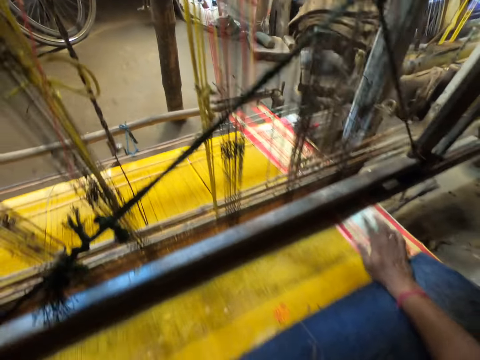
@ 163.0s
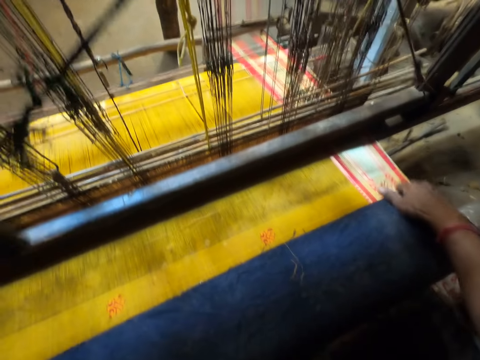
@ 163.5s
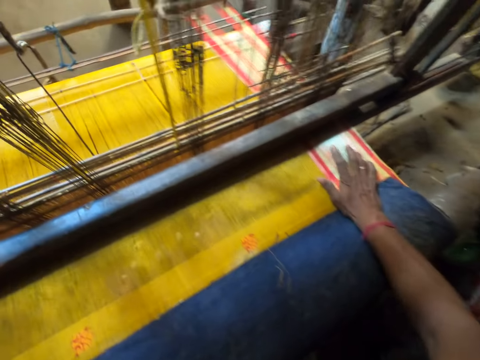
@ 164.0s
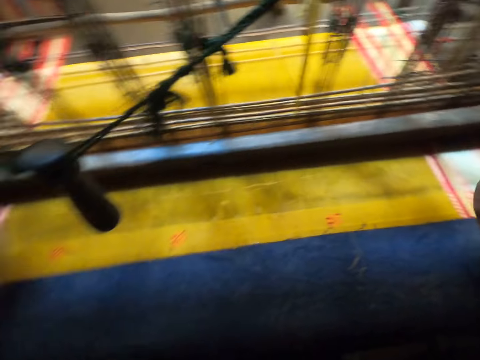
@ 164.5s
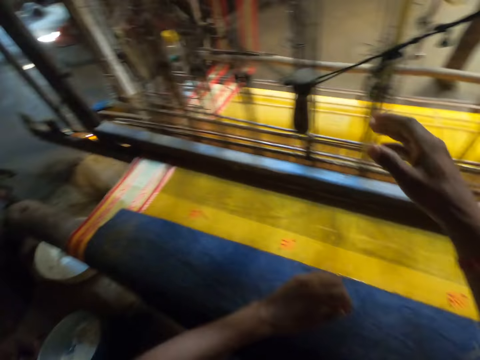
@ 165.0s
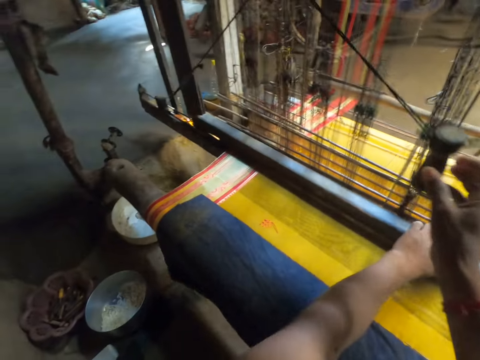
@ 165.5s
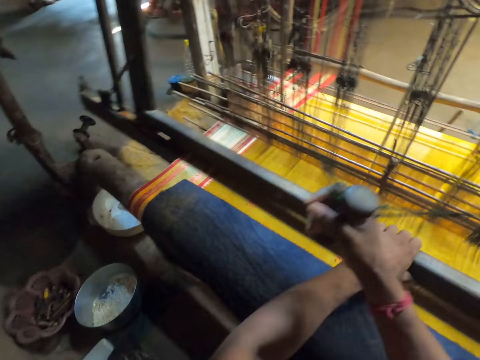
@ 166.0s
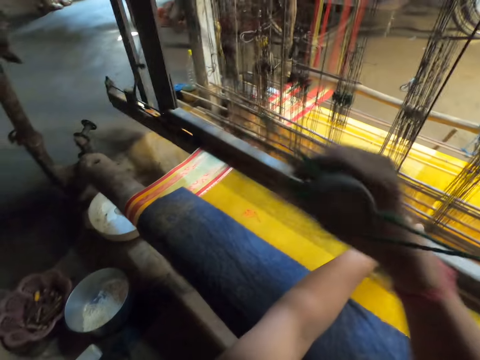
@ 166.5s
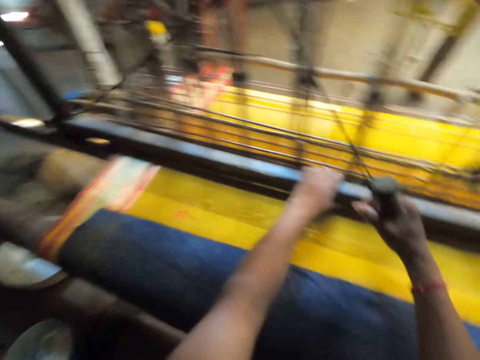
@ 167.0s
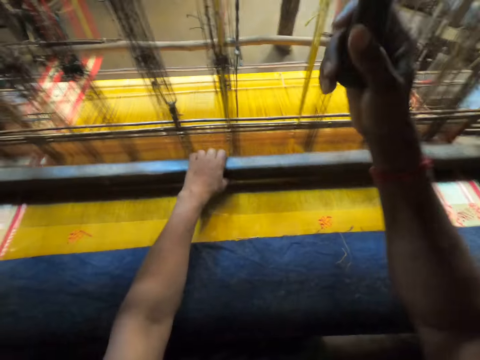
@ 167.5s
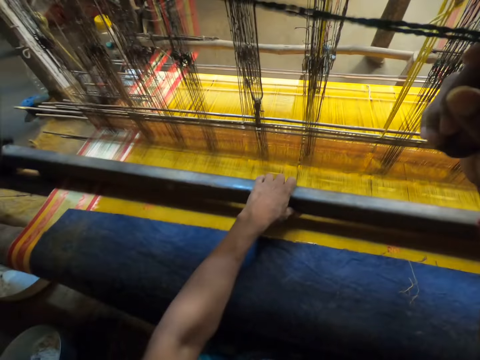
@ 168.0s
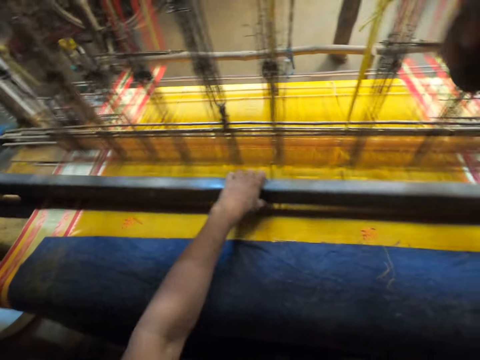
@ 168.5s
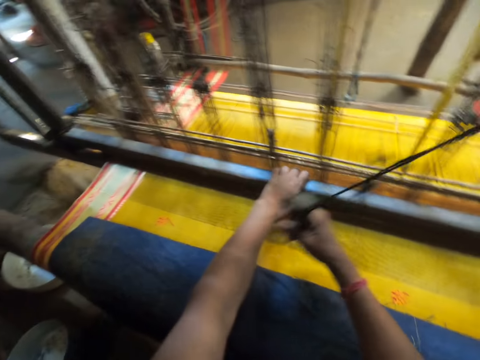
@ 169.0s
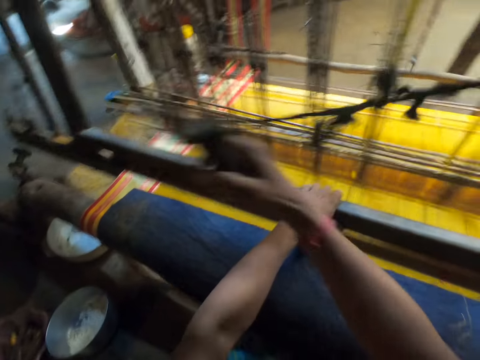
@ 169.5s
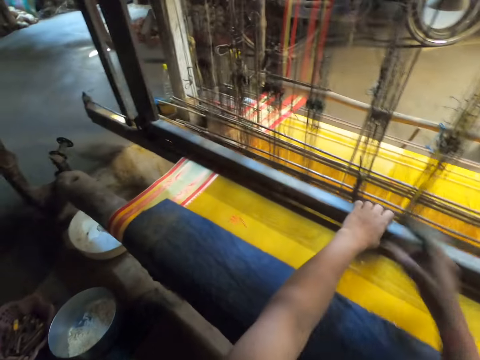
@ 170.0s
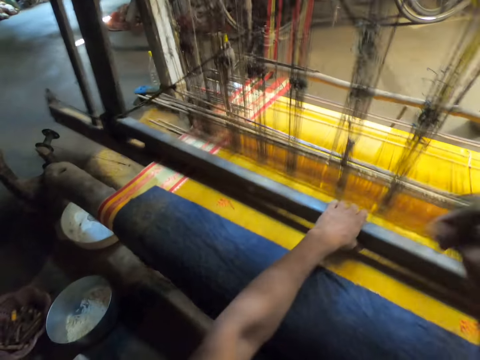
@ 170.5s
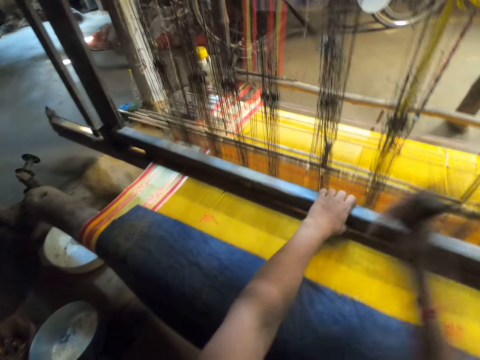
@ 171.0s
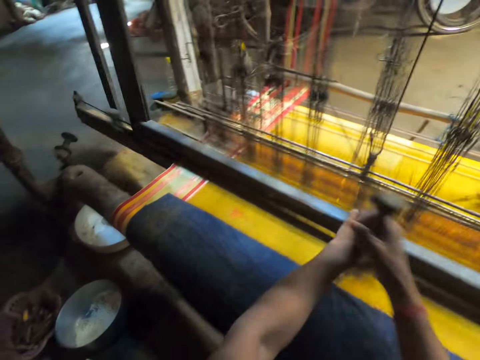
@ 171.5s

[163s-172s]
The camera wearer grabs the loom batten with his left hand. He holds the rope handle. He grabs the pull cord of the loom with his right hand. He swings the rope. He drags the knitting rod on the fabric. He weaves the fabric with the loom with both hands.

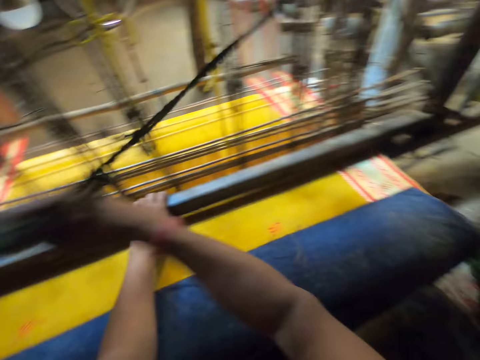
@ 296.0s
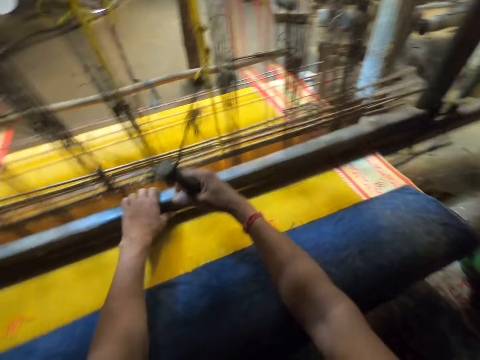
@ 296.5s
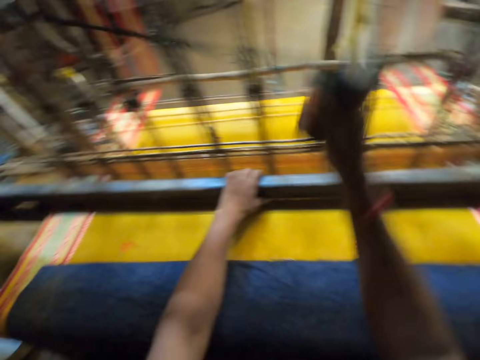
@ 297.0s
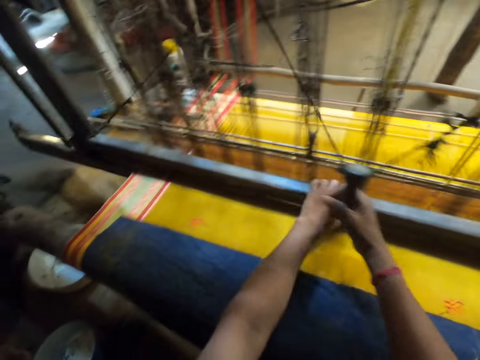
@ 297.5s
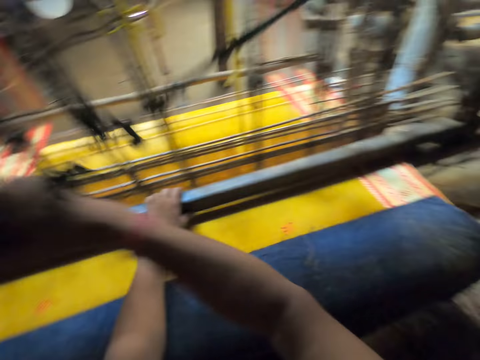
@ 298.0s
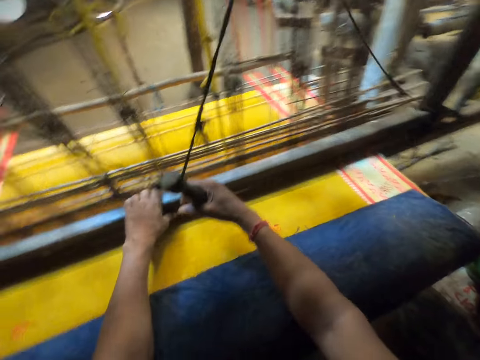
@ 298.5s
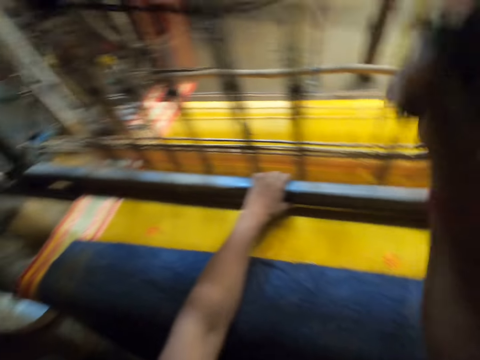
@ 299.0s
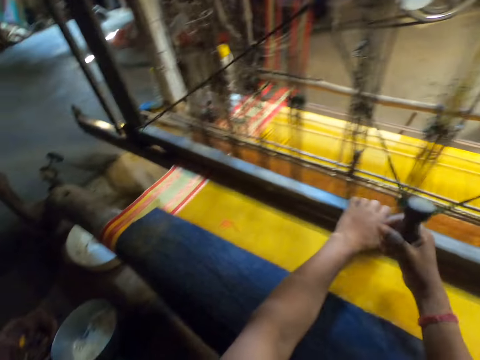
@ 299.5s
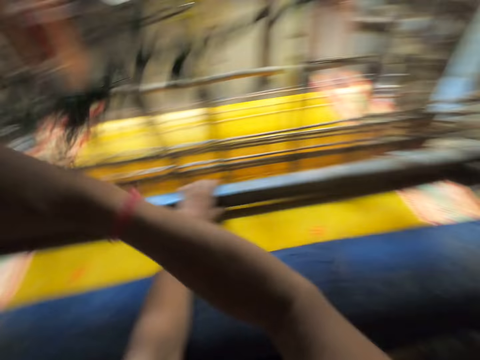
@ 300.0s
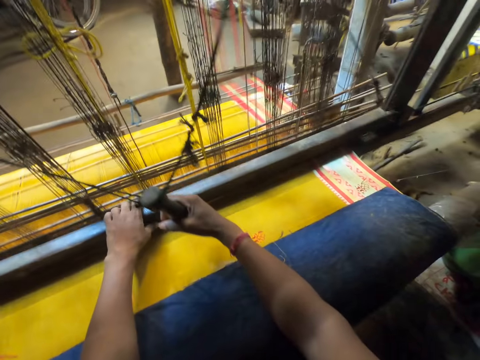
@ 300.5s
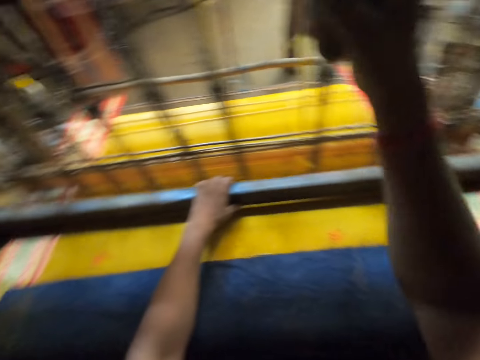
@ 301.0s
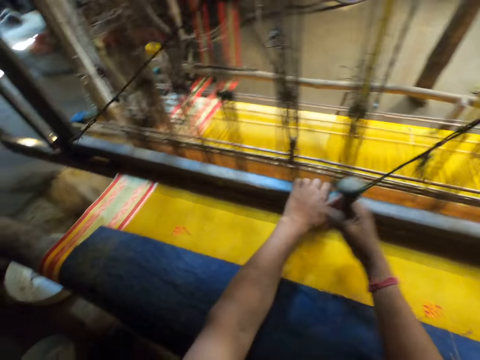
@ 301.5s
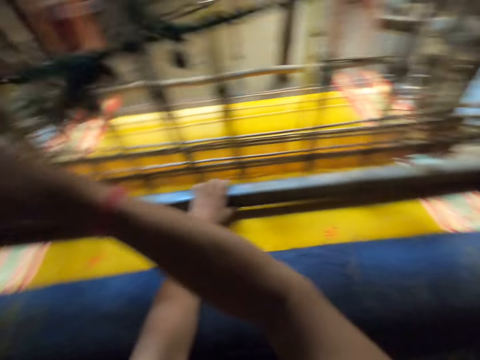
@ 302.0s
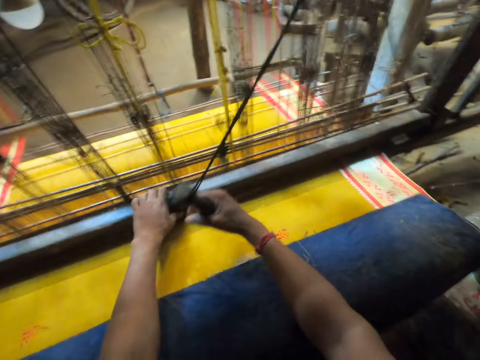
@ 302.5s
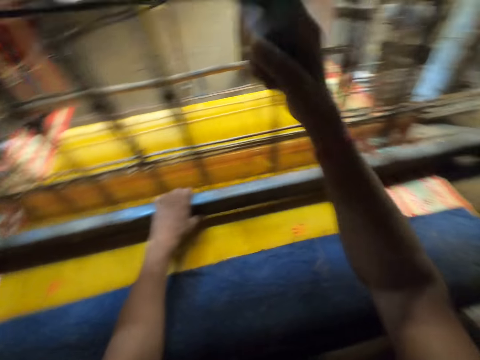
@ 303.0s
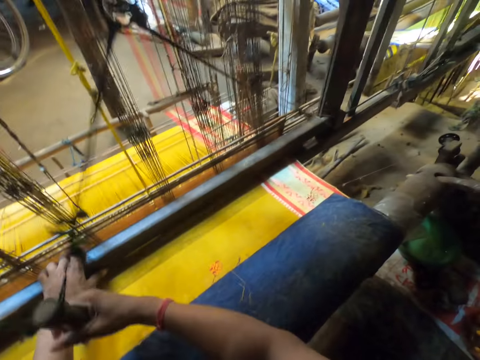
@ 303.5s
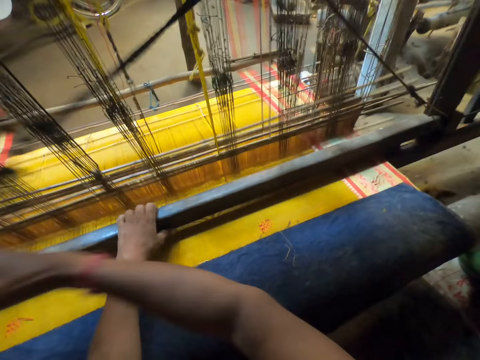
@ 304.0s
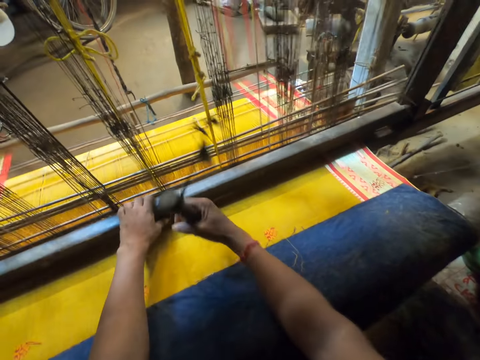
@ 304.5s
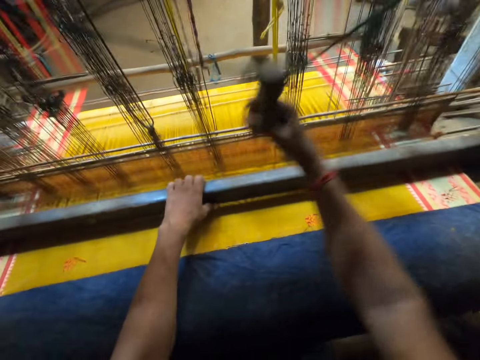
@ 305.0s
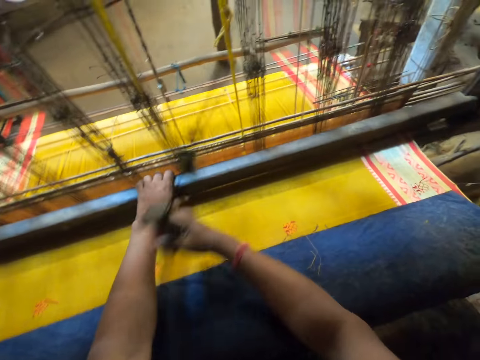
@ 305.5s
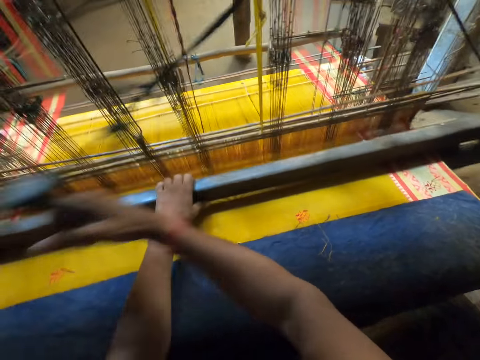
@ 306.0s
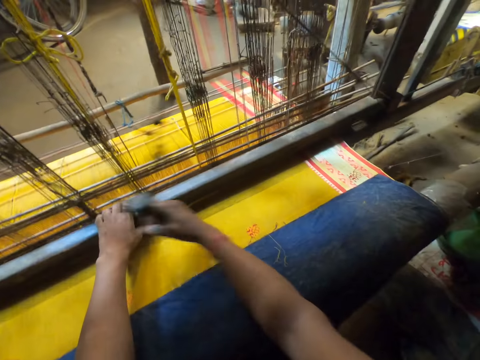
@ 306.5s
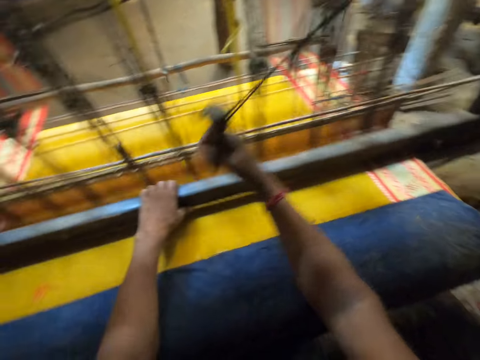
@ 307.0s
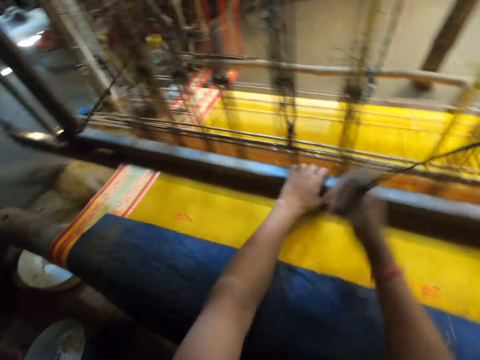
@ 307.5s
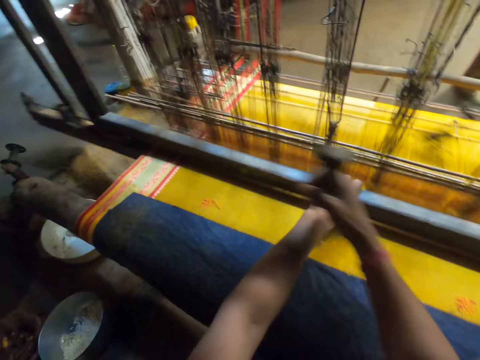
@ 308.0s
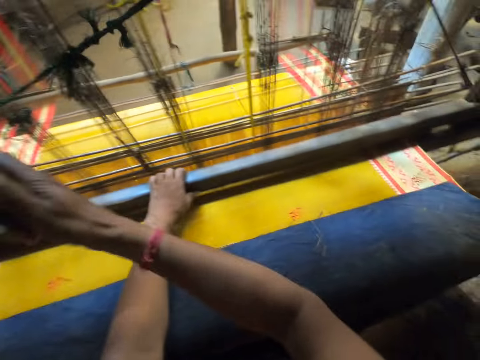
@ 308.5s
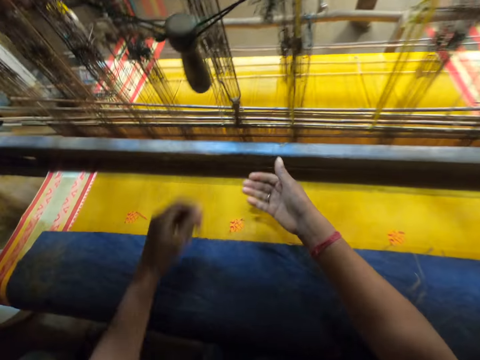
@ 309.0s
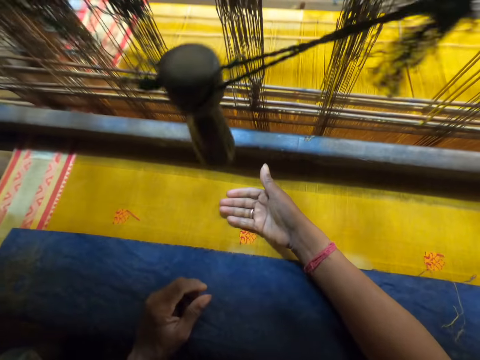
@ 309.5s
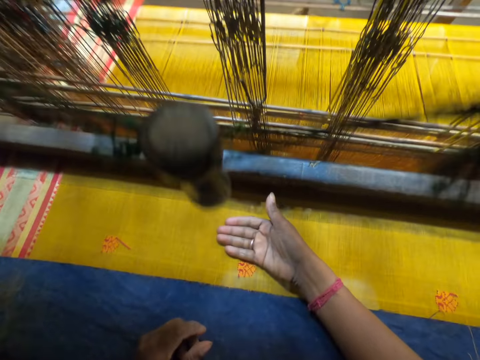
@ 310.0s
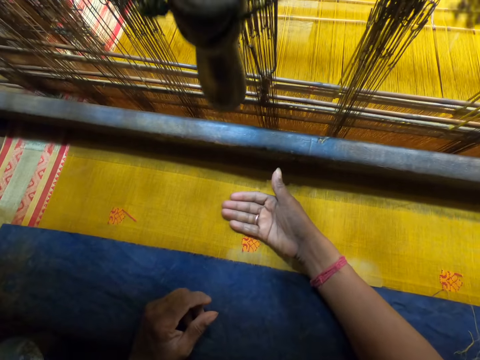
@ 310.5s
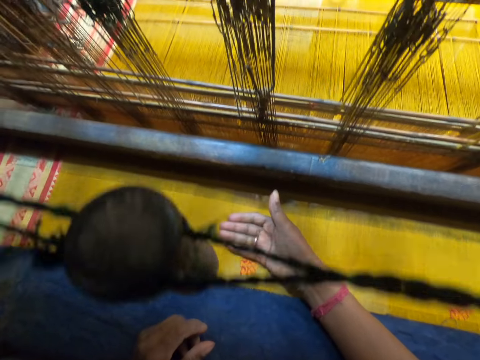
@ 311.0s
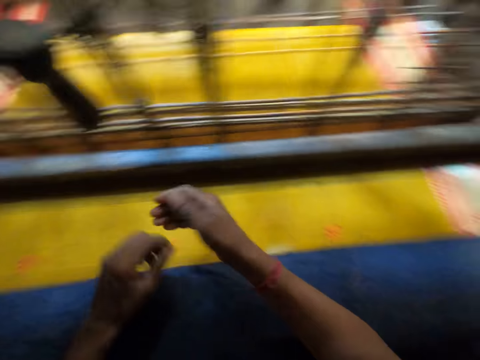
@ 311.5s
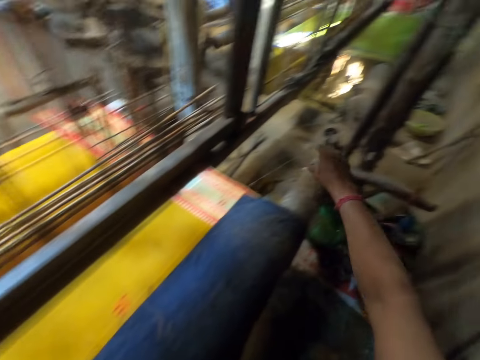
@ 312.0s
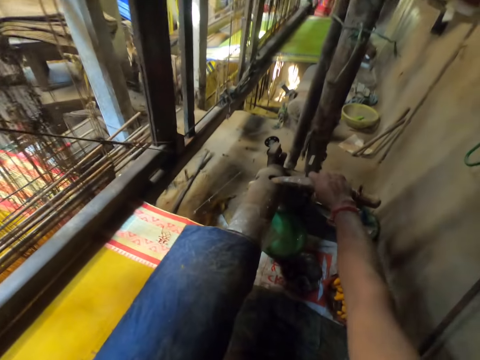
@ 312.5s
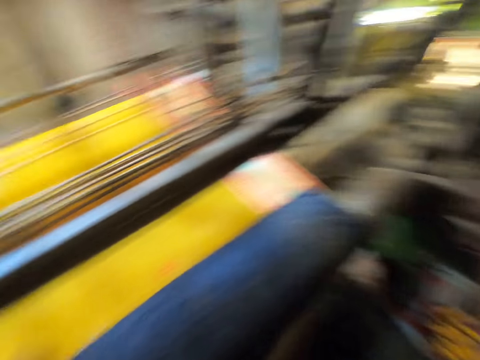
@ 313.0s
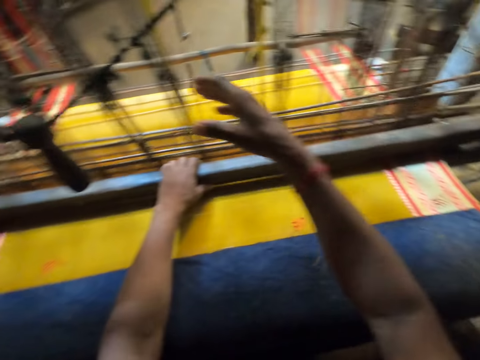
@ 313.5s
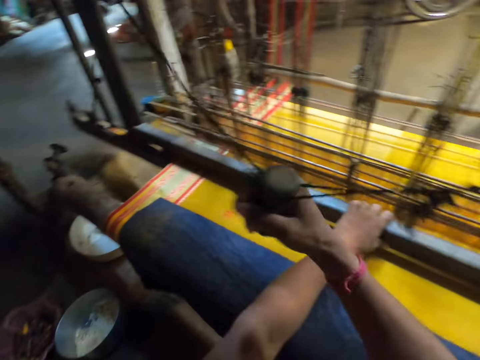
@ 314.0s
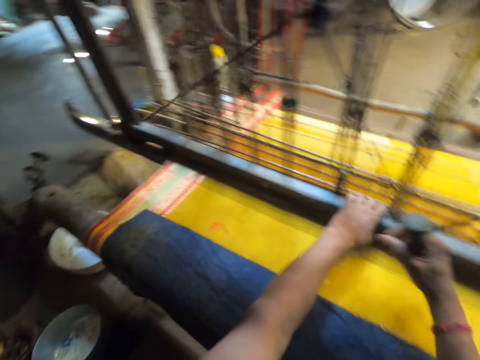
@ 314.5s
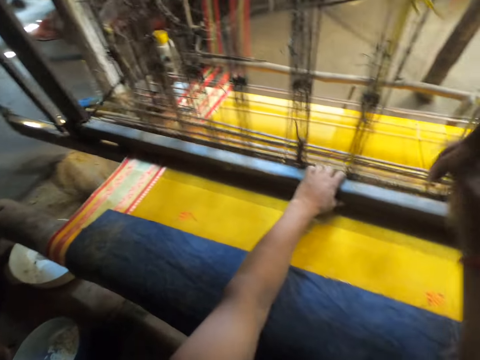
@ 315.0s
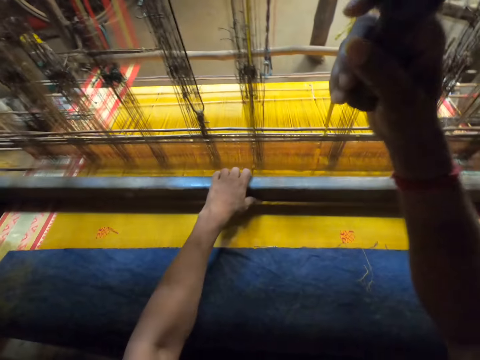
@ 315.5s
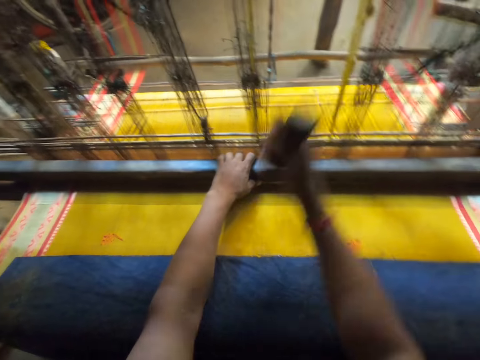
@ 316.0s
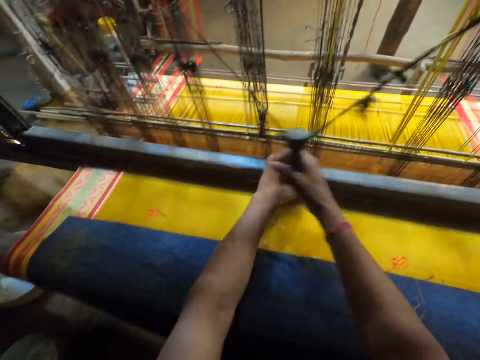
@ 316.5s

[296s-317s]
The camera wearer sews with a hand machine. He places his hands on the handloom. He presses the handloom handle with his right hand. He weaves the fabric on the handloom with his hands.
